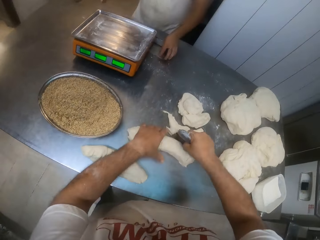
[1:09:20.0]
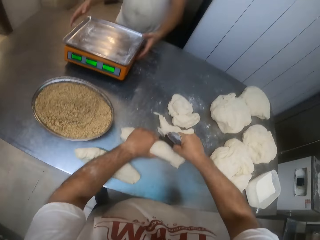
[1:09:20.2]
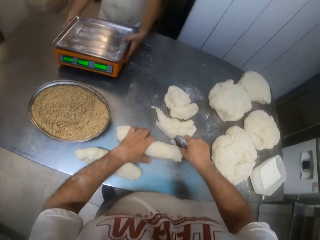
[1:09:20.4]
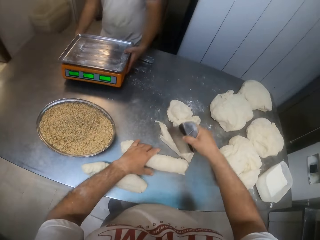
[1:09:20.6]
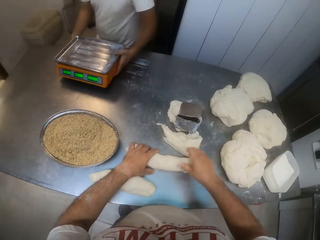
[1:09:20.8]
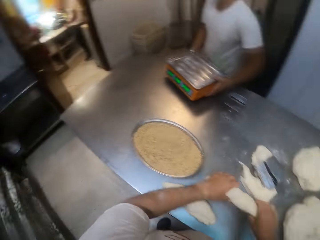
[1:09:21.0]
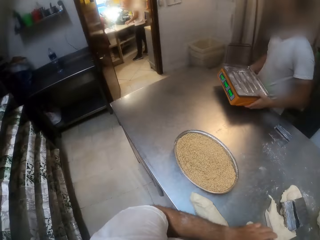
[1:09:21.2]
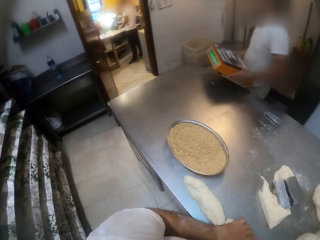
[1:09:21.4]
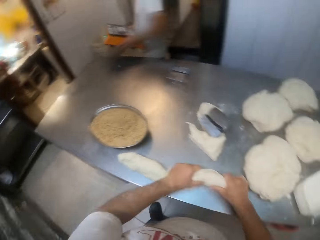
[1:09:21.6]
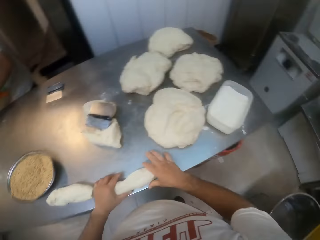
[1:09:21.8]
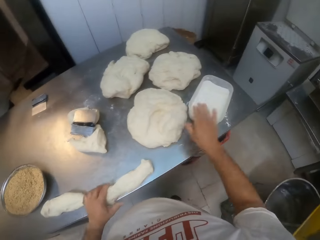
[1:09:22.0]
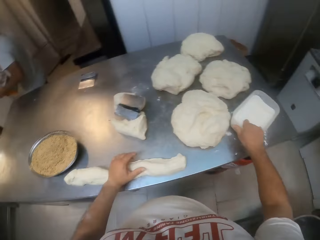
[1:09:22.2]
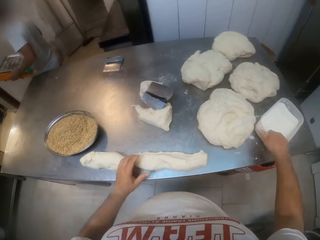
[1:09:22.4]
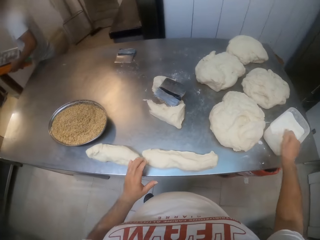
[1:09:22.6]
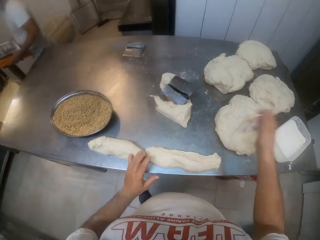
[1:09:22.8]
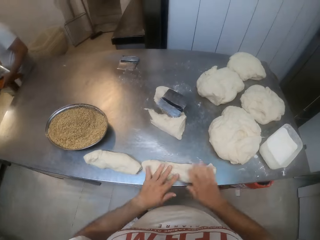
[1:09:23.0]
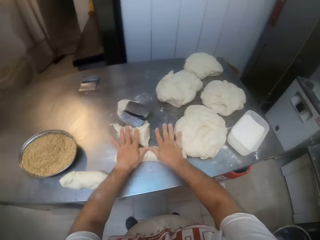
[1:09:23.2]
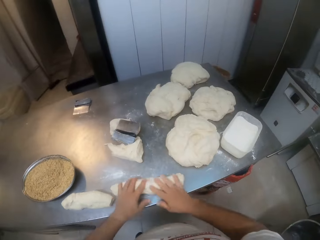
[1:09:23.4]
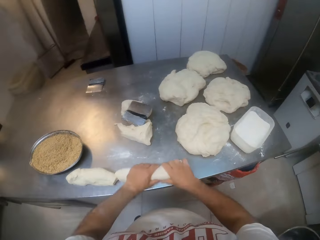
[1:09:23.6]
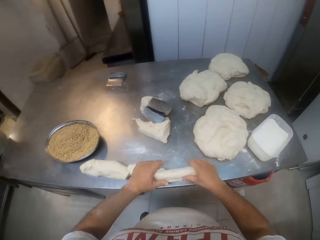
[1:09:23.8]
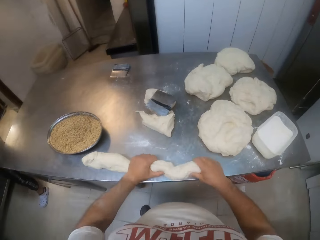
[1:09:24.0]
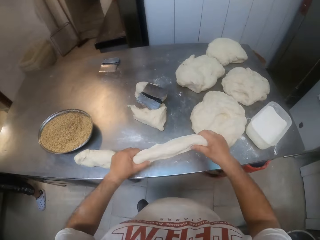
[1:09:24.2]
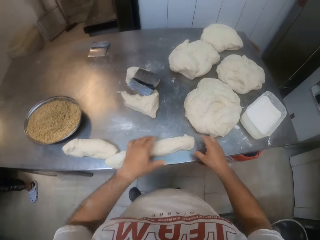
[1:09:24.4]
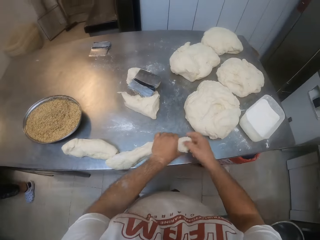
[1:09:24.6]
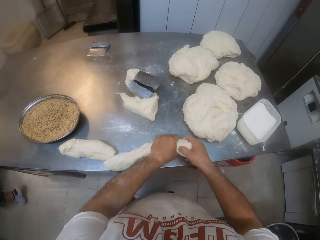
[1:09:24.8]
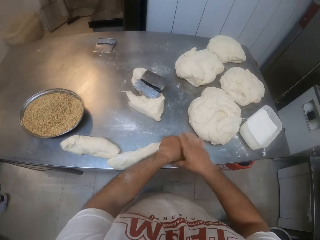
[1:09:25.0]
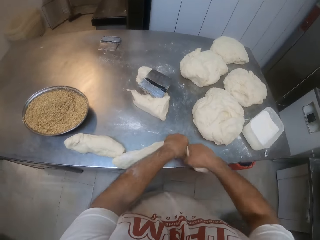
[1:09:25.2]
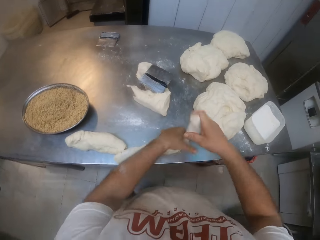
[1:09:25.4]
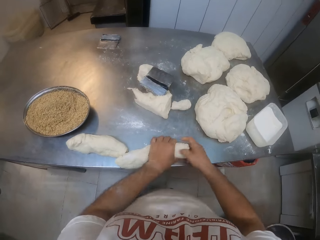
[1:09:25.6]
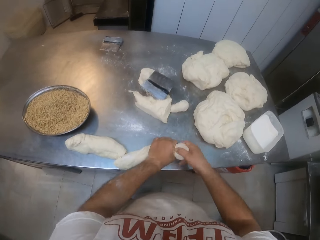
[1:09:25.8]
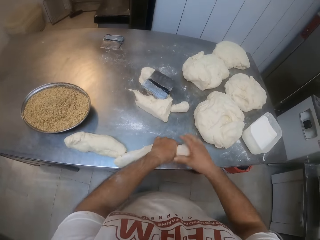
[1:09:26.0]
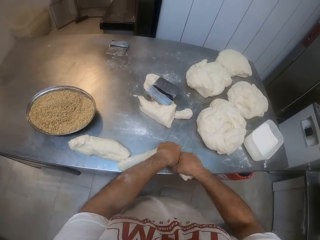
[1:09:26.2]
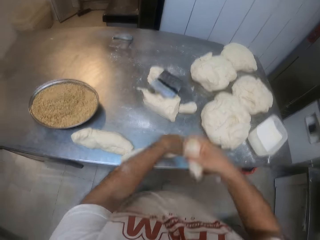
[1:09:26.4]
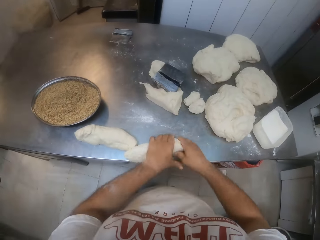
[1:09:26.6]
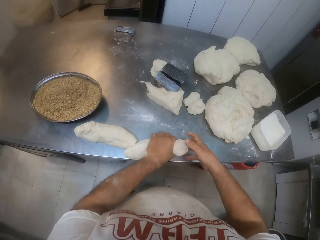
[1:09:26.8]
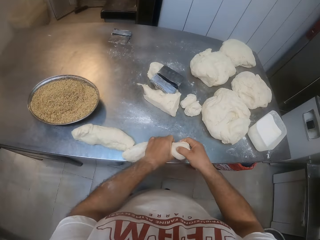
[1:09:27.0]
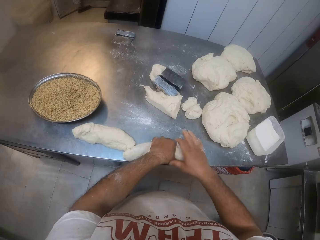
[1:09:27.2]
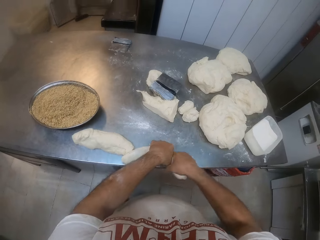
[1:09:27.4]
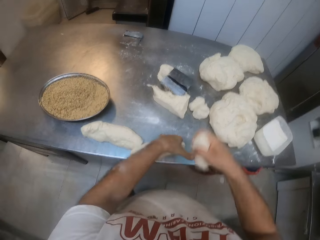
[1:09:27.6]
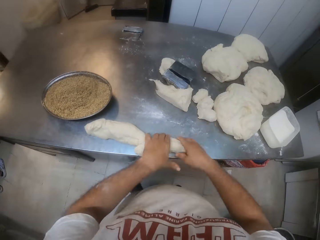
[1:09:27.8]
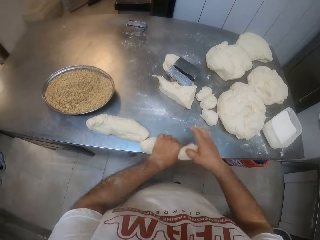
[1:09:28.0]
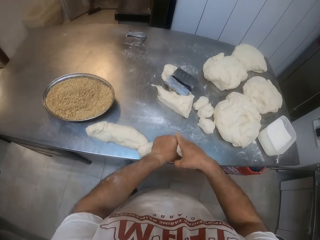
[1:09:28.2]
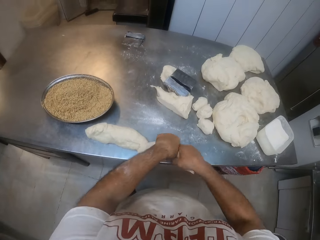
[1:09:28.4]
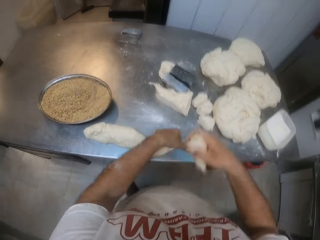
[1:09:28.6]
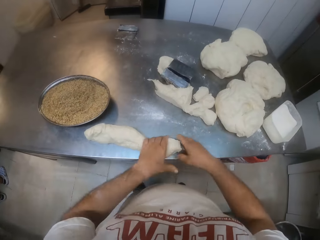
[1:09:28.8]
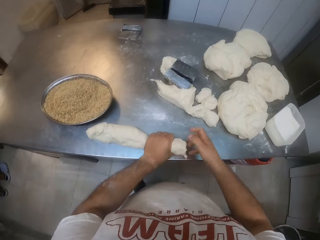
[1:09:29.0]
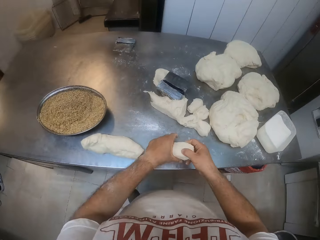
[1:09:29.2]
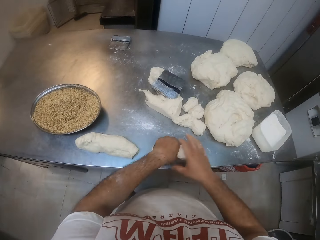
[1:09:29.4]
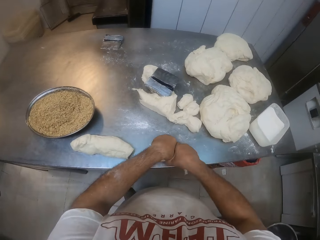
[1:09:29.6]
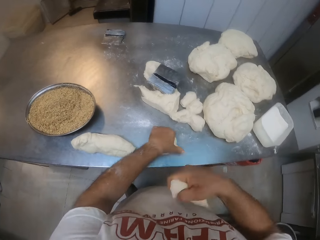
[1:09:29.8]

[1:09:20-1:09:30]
A man drops dough on the table. The man lifts the scale with his hands. The camera wearer throws the bench scraper in his right hand on the dough. He moves the dough on the table with his hands. The man walks away from the table with the scale in his hands. The camera wearer dips his right hand into the bowl of flour on the table. The man moves the rolling surface from the table. The camera wearer throws the flour in his right hand on the dough. He rolls the dough on the table with his hands. He flips the dough on the table with his hands. He cuts the dough on the table with his hands. He throws the dough in his right hand on the table. He cuts the dough on the table to pieces with his hands. He throws the dough in his right hand on the table. He cuts the dough on the table with his hands. He throws the dough in his right hand on the table. He cuts the dough on the table with his hands. He throws the dough in his right hand on the table. He cuts the dough on the table with his hands.

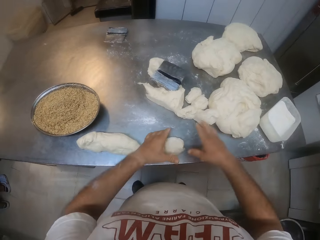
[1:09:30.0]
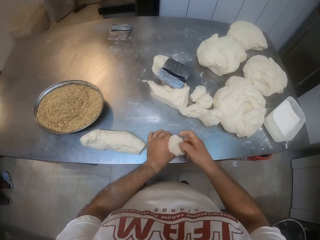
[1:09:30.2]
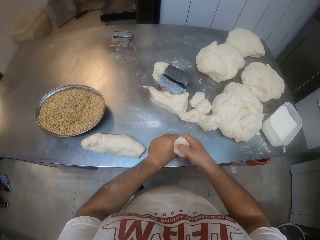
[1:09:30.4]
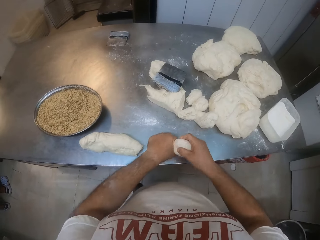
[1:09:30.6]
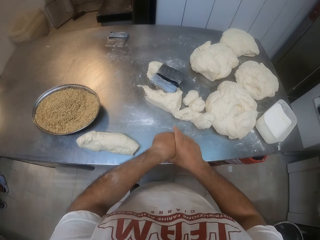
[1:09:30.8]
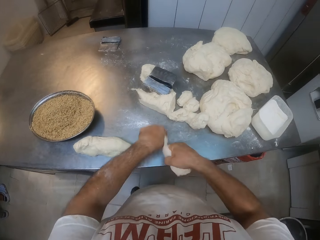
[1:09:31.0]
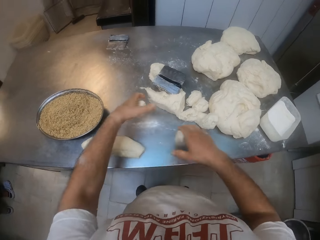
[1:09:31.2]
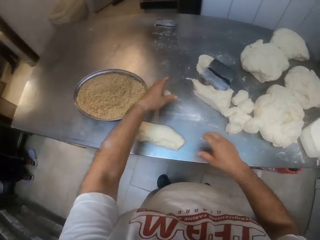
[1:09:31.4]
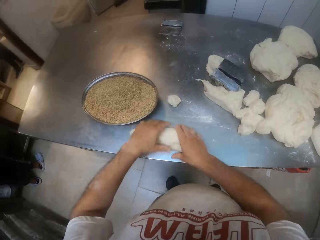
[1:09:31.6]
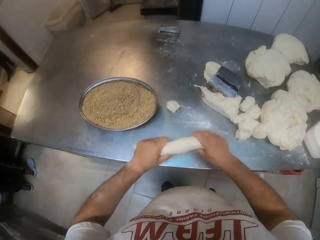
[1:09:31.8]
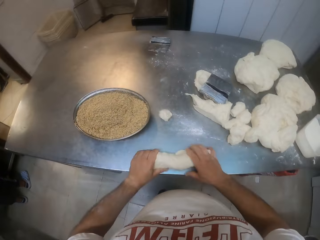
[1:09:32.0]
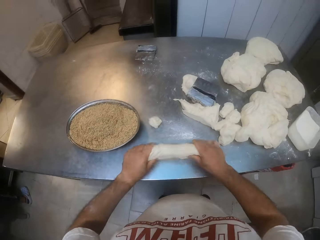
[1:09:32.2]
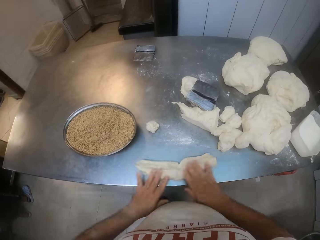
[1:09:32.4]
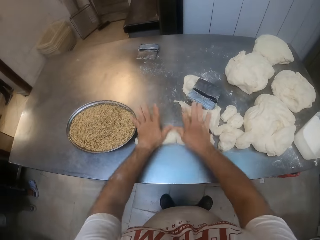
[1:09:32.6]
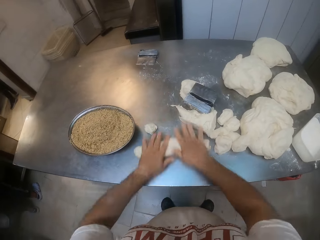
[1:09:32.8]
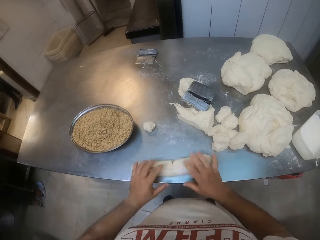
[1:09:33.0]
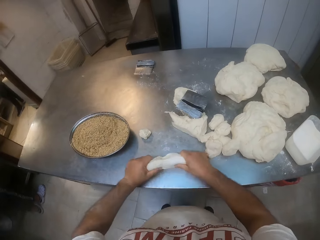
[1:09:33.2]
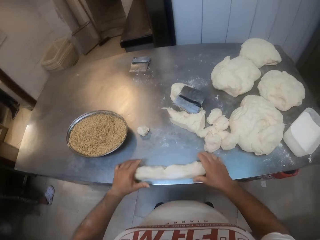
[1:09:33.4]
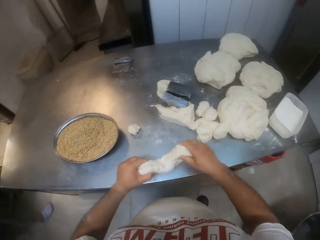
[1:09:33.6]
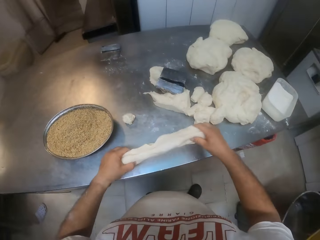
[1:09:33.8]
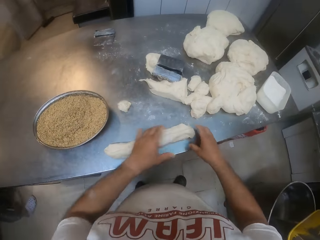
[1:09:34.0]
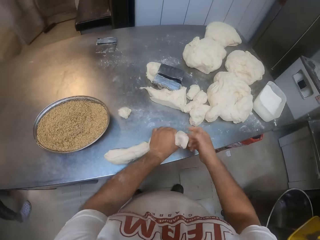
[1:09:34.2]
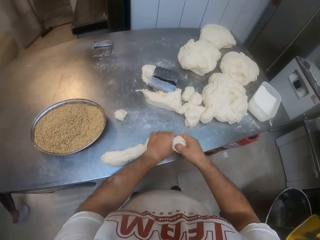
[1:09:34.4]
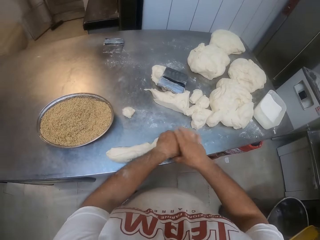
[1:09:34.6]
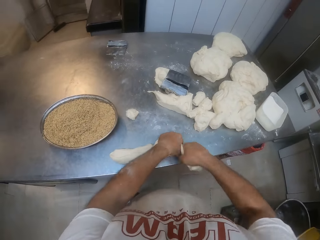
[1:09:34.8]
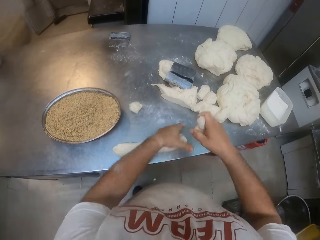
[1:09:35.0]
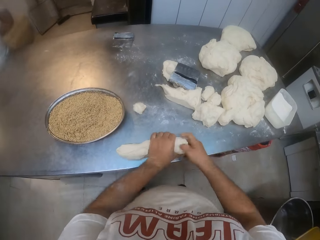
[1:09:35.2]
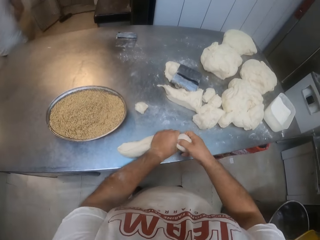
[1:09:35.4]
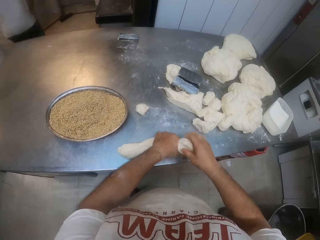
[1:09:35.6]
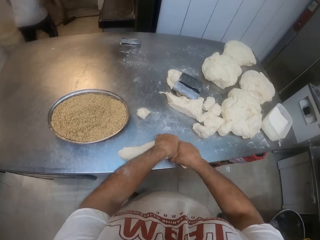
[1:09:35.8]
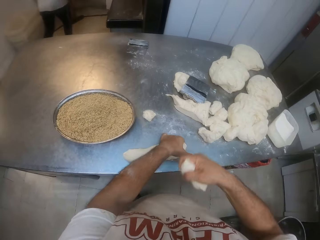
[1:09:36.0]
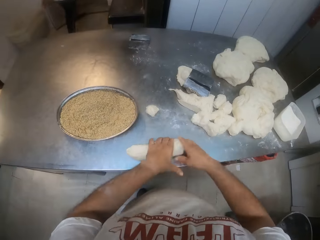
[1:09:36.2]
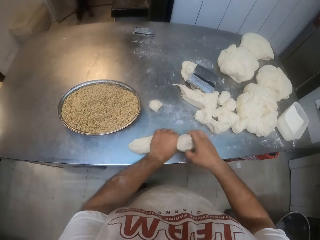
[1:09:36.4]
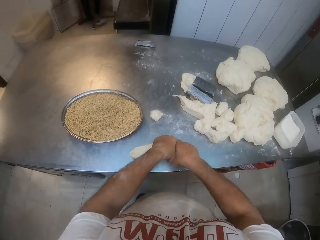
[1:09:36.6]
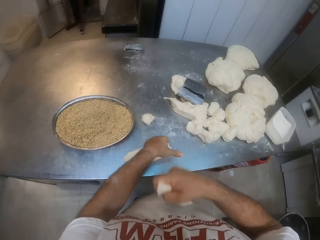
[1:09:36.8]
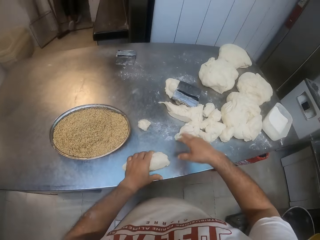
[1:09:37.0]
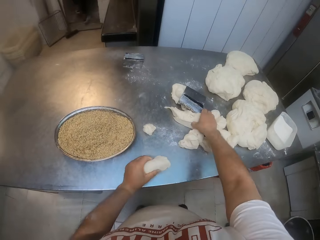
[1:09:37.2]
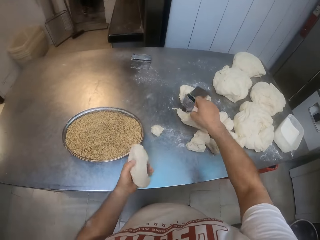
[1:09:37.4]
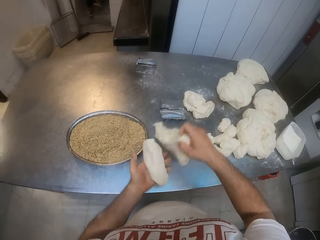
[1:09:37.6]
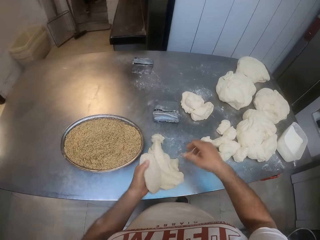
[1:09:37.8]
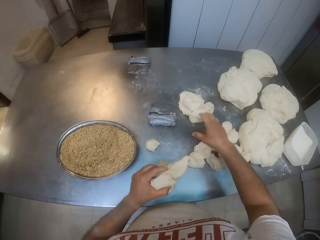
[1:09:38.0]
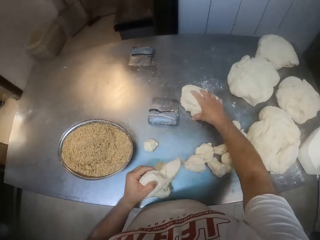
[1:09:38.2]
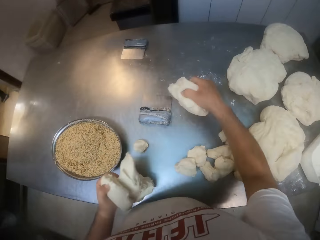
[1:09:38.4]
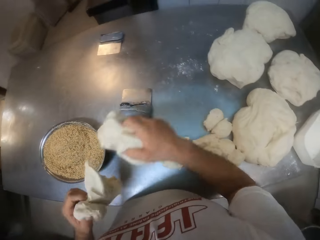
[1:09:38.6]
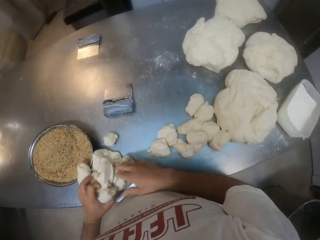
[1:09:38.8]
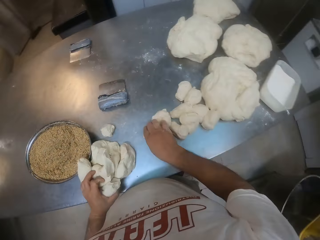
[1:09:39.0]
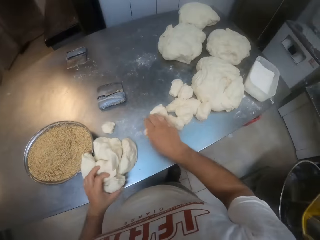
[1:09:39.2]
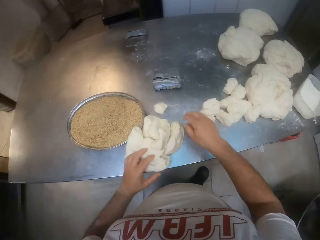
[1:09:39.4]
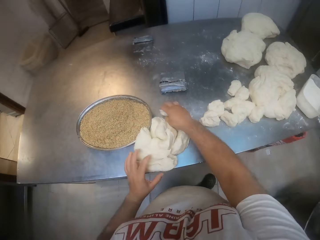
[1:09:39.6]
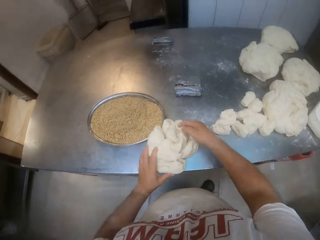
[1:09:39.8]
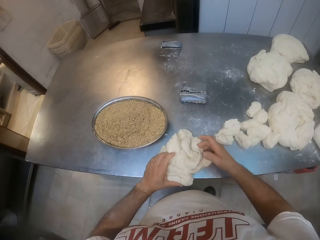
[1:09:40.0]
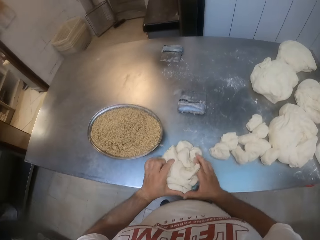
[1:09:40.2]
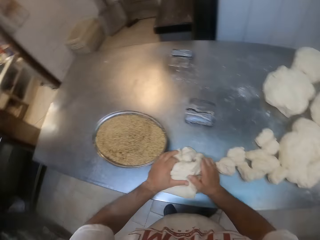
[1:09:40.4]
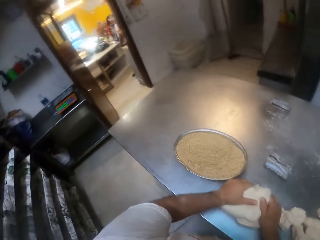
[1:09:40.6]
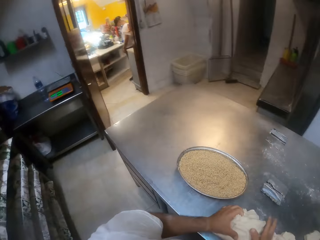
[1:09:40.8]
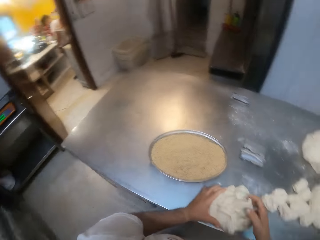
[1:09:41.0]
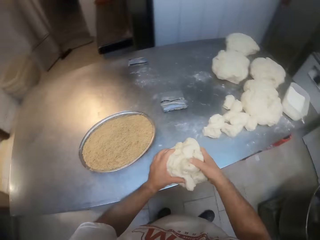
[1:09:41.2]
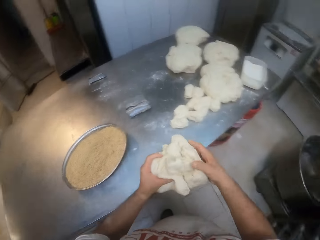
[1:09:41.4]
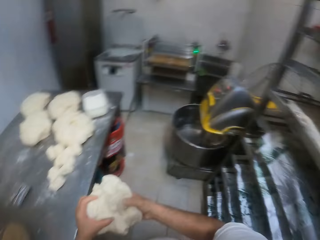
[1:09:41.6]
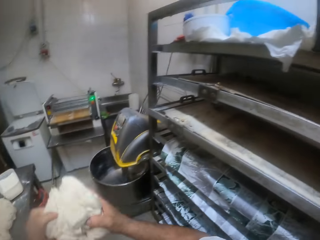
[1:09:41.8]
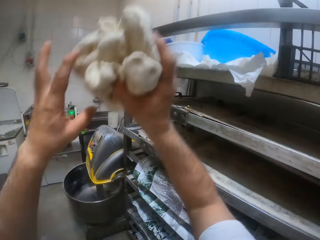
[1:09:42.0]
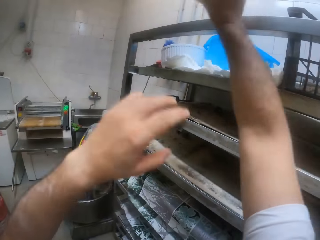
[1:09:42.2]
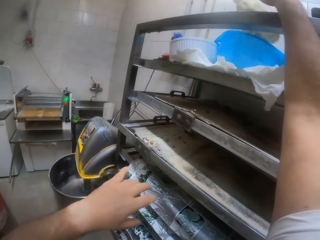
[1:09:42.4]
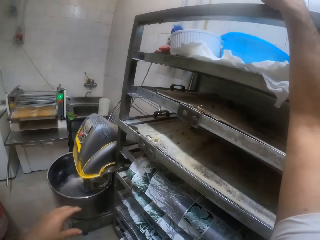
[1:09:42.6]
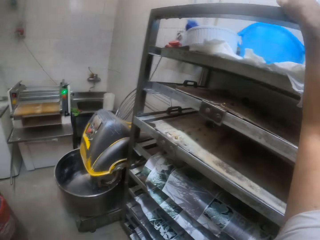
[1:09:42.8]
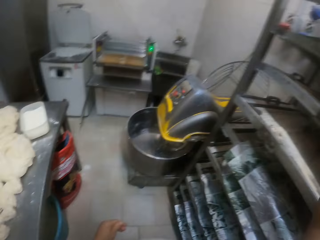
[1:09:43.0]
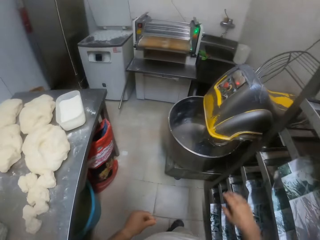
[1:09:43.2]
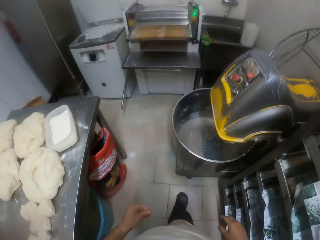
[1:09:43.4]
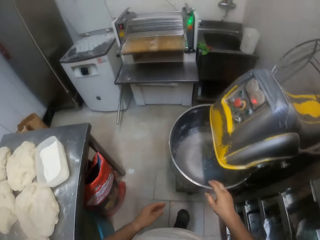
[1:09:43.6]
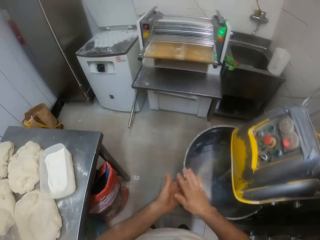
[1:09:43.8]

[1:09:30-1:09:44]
The camera wearer throws the dough in his right hand on the table. He cuts the dough on the table with his hands. He throws the dough in his right hand on the table. He drops the dough in his left hand on the table. He moves the dough on the table with his hands. He flips the dough on the table with his hands. He rolls the dough on the table with his hands. He pulls the dough with his hands. He pulls the dough again. He cuts the dough on the table to pieces with his hands. He throws the dough in his right hand on the table. He cuts the dough on the table with his hands. He throws the dough in his right hand on the table. He cuts the dough on the table with his hands. He throws the dough in his right hand on the table. He lifts the dough on the table with his right hand. He adds the dough in his right hand to the dough in his left hand. He rests the dough in his left hand on the table. He lifts the dough on the table with his right hand. He adds the dough in his right hand to the dough in his left hand. He moves the dough on the table with his right hand. He presses the dough on the table together with his hands. He lifts the dough on the table with his hands. He throws the dough into a blue bowl on the rack.
